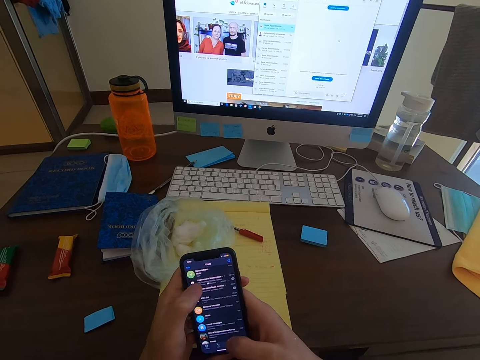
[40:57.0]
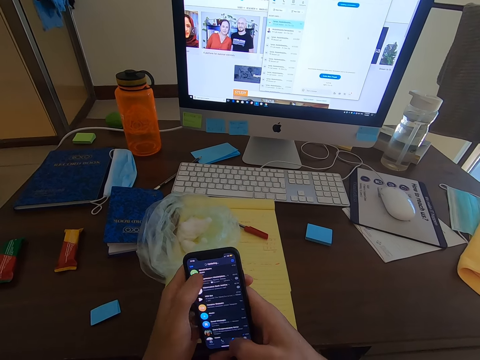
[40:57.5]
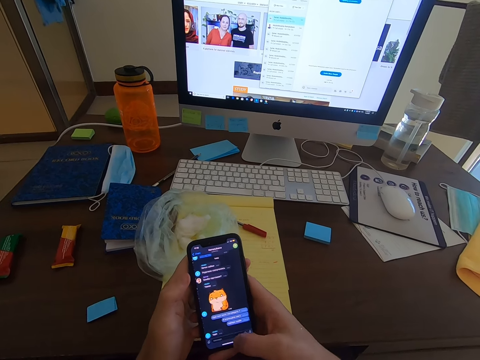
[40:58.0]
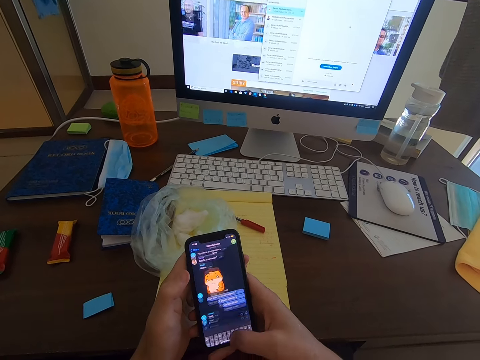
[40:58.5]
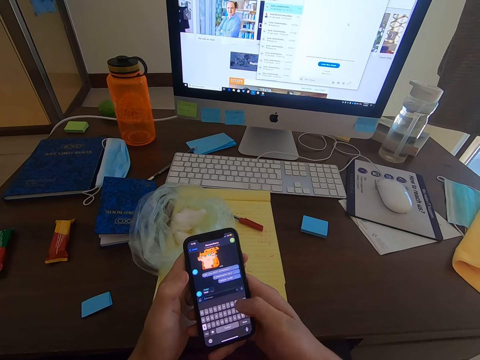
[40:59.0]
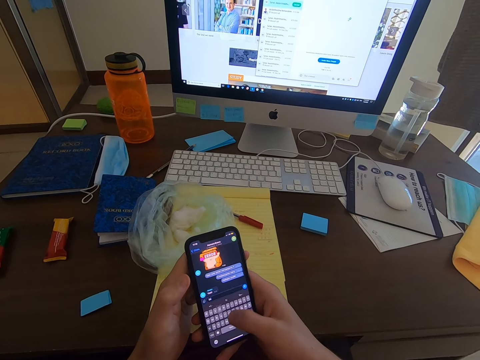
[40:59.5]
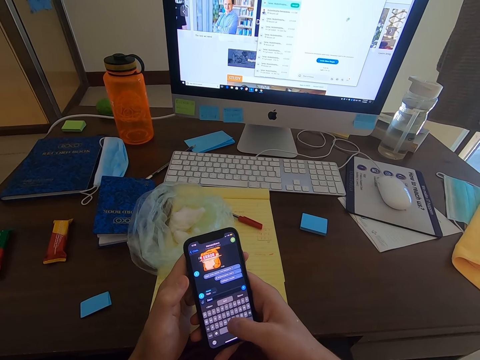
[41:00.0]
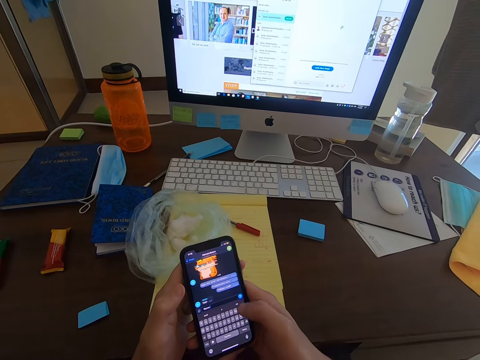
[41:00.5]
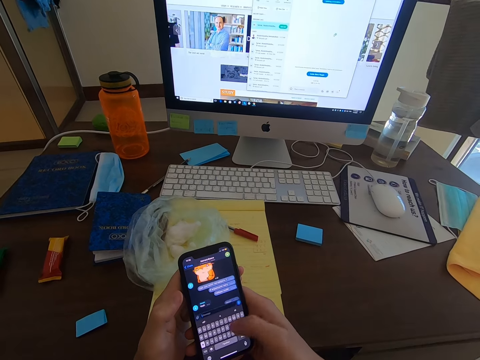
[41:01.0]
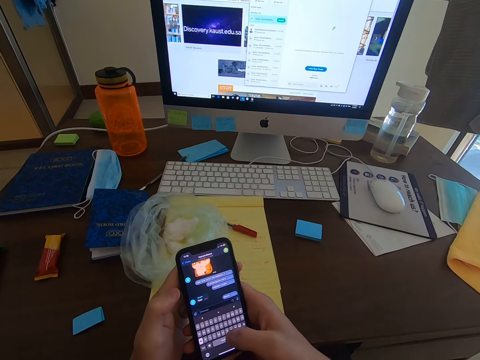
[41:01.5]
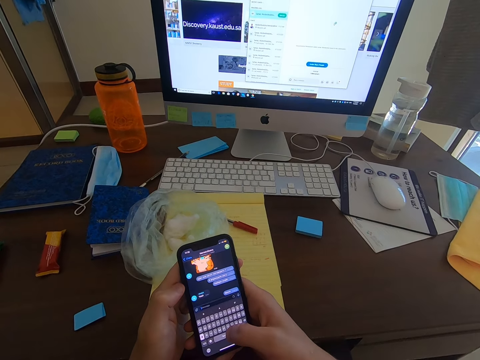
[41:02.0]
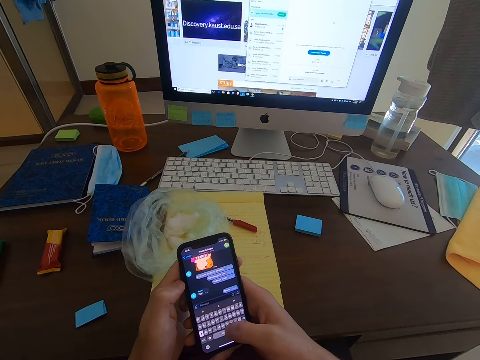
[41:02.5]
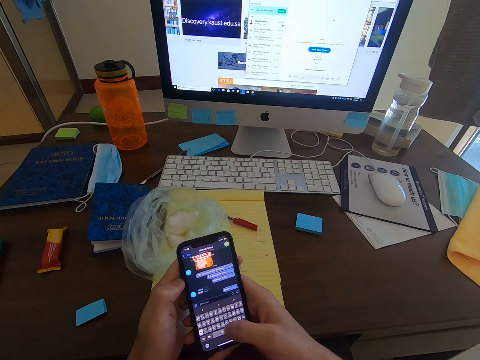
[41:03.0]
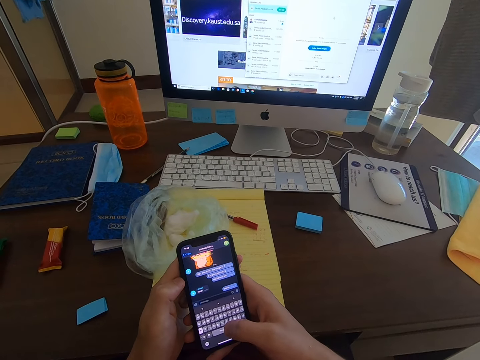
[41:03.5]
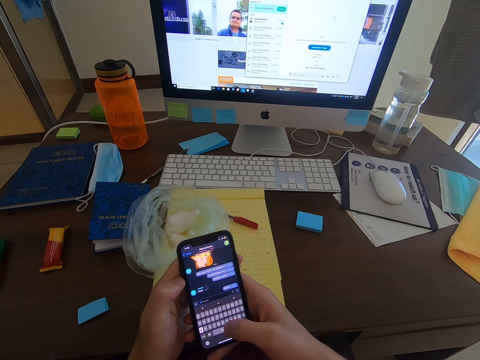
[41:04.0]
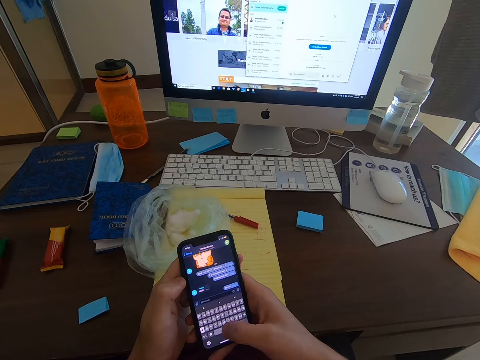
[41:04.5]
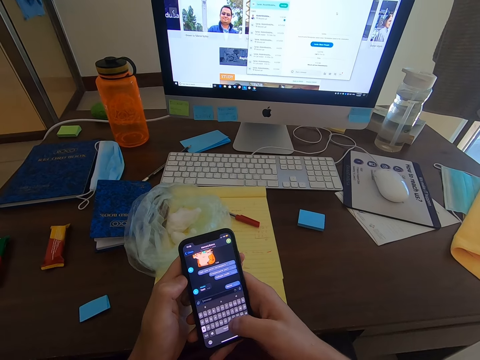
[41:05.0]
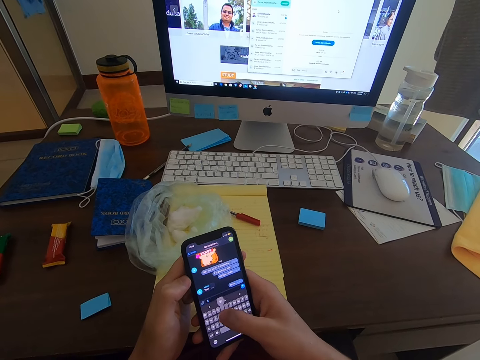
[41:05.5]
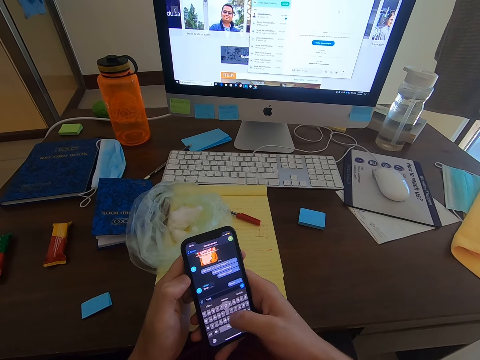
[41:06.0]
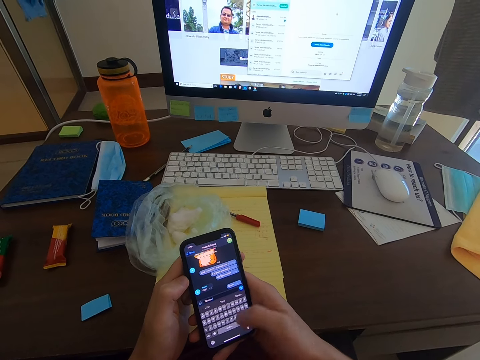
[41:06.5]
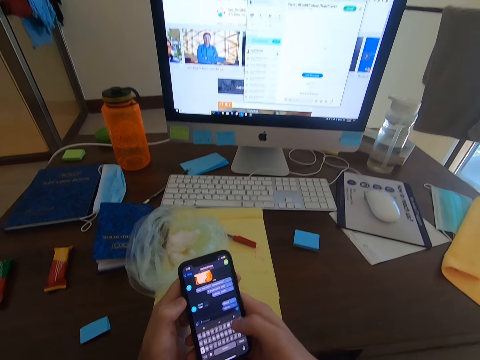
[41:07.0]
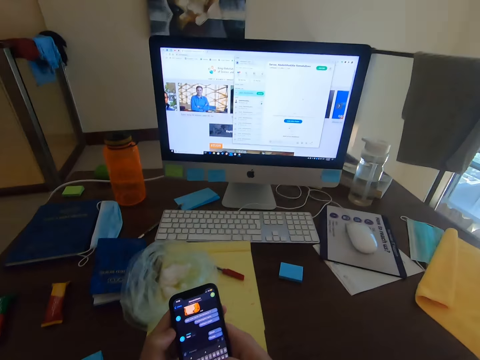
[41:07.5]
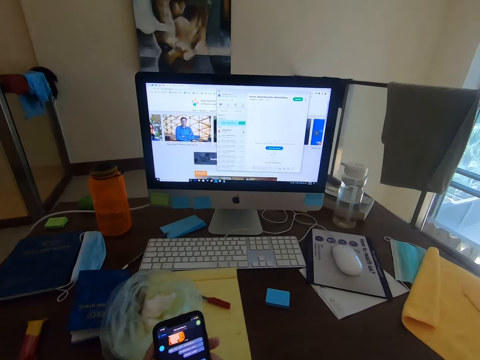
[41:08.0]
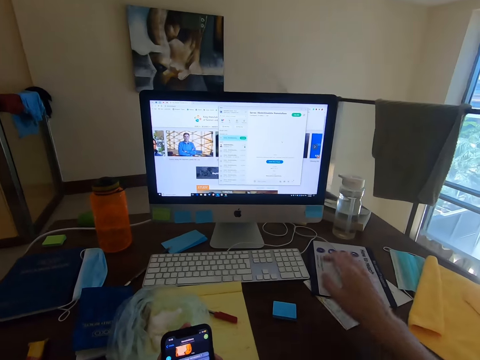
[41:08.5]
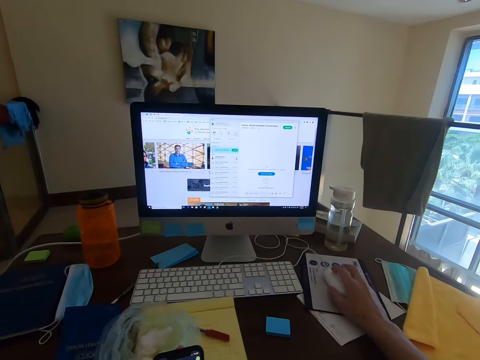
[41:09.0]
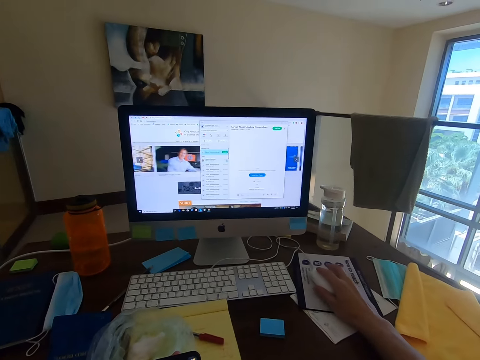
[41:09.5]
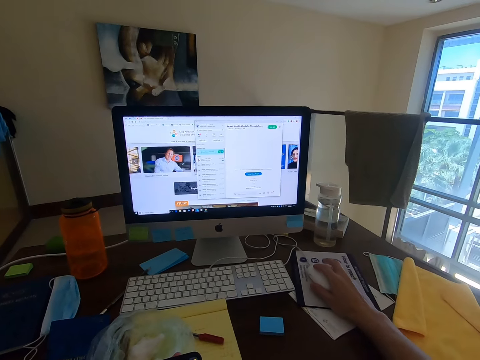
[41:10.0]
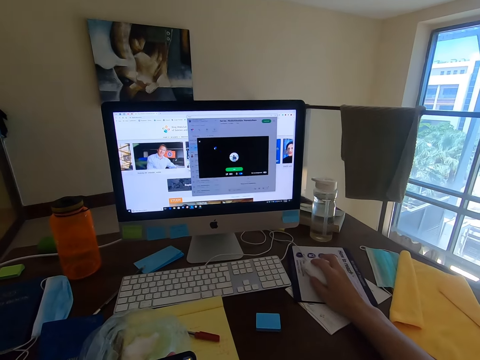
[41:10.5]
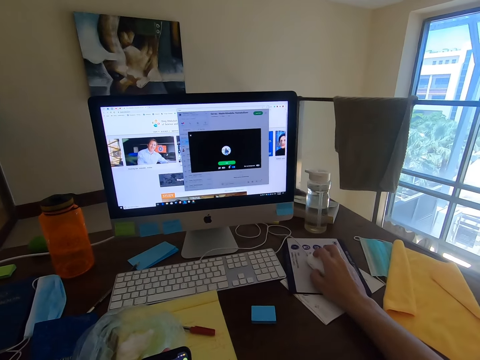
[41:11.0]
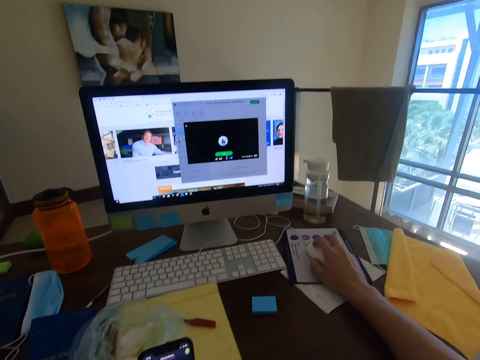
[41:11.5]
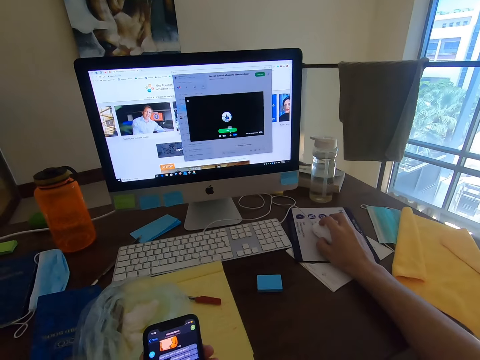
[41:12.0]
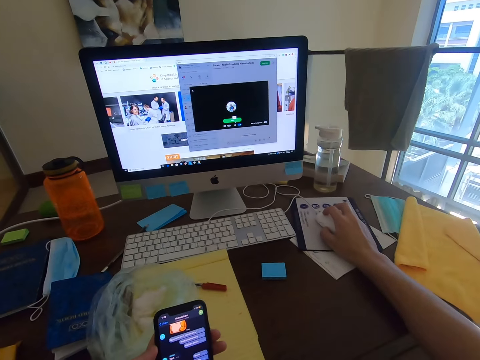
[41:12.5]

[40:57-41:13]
The camera wearer looks at the screen. They operate a monitor. They hold the mouse.

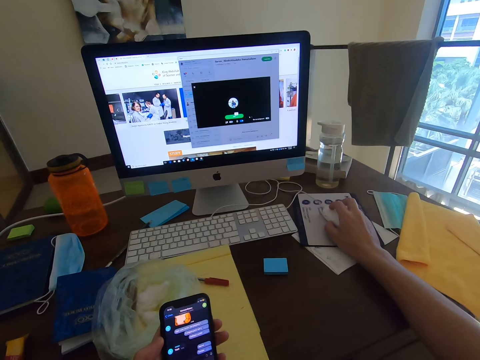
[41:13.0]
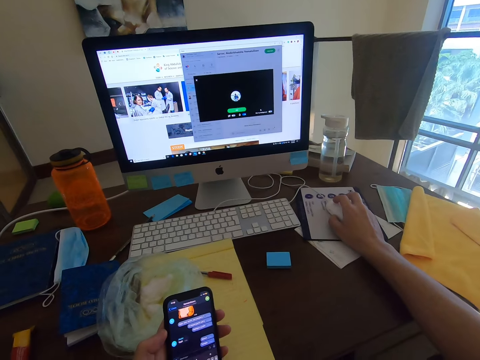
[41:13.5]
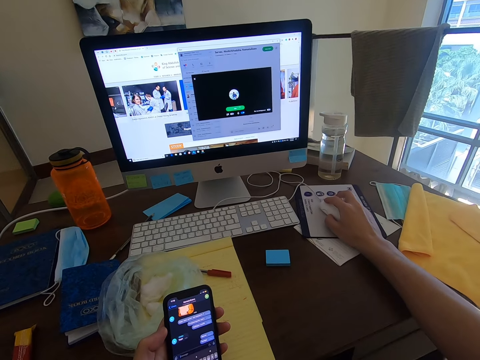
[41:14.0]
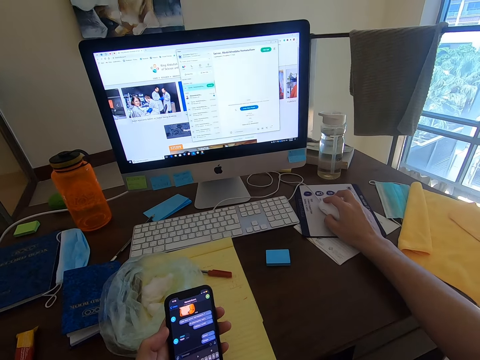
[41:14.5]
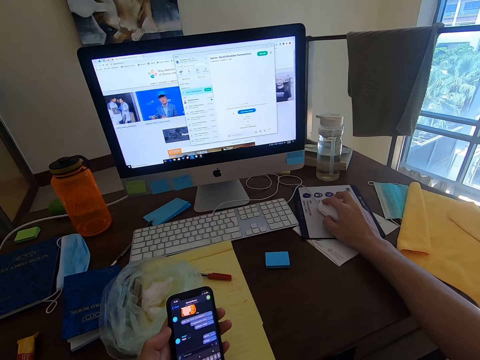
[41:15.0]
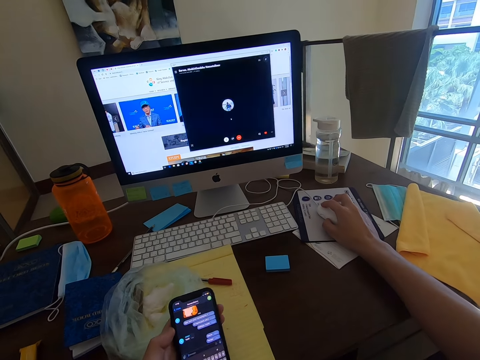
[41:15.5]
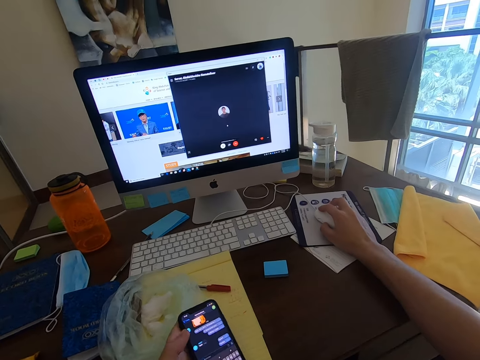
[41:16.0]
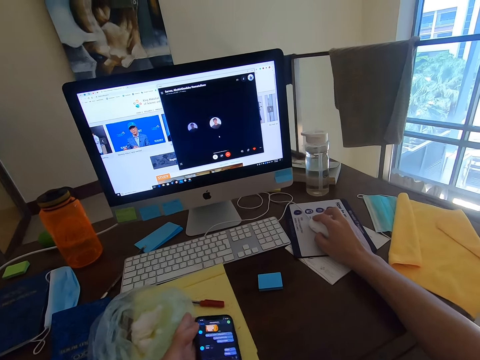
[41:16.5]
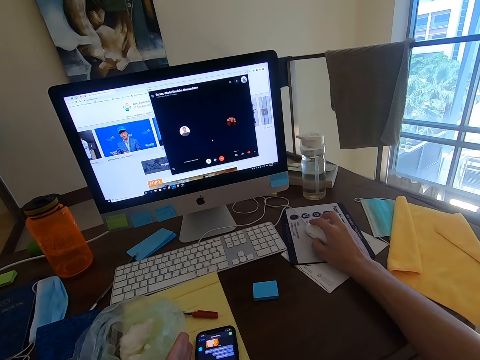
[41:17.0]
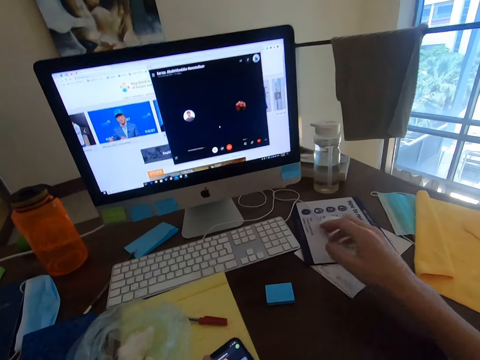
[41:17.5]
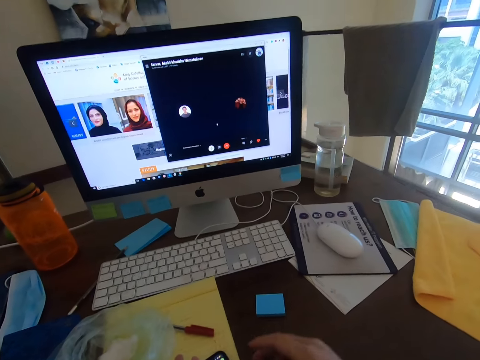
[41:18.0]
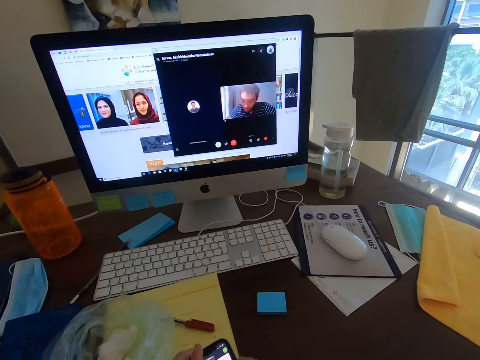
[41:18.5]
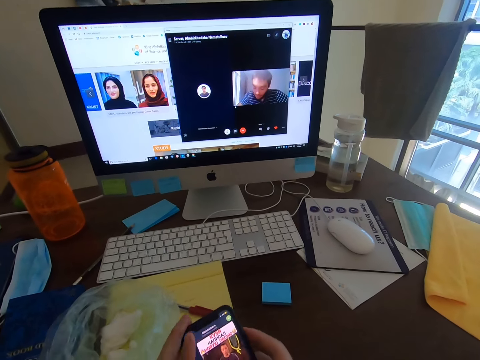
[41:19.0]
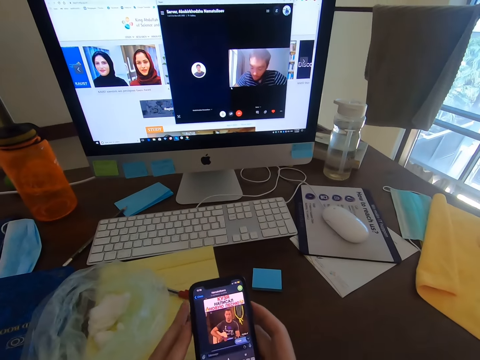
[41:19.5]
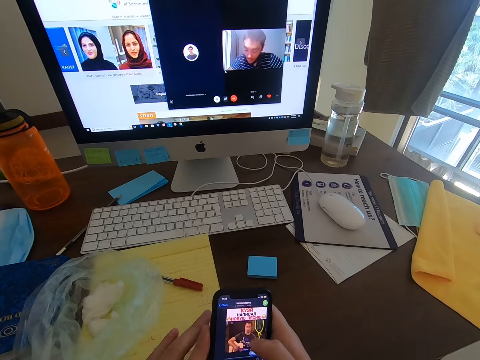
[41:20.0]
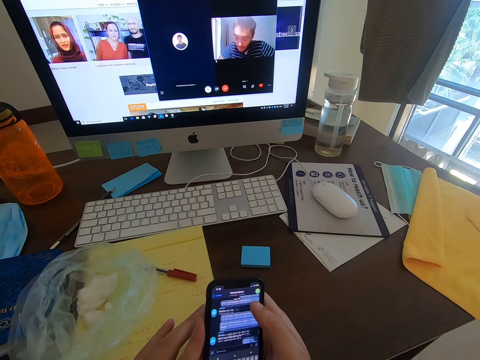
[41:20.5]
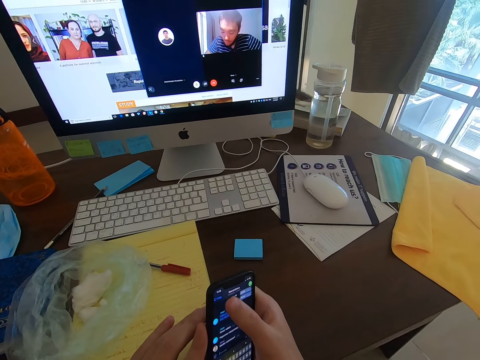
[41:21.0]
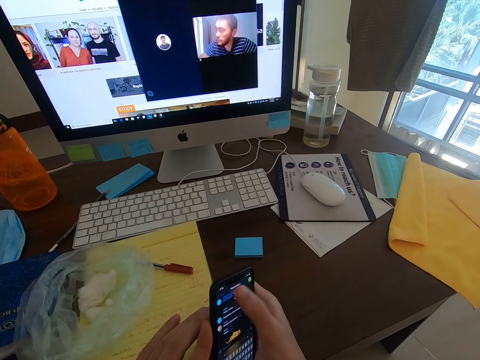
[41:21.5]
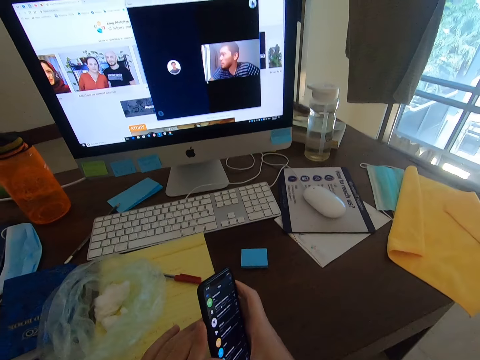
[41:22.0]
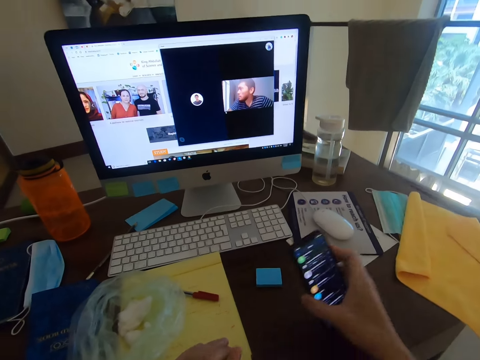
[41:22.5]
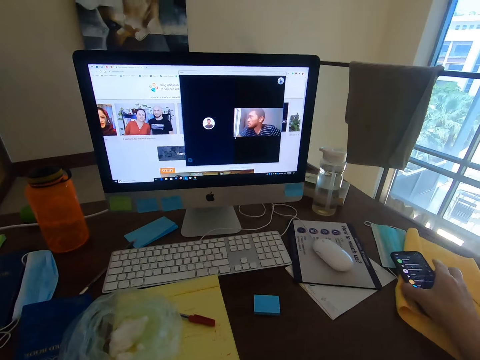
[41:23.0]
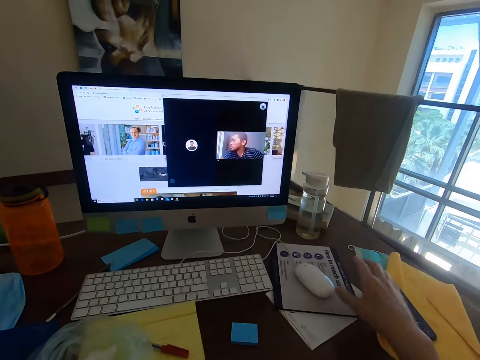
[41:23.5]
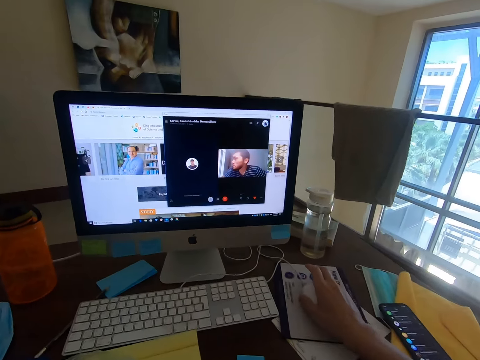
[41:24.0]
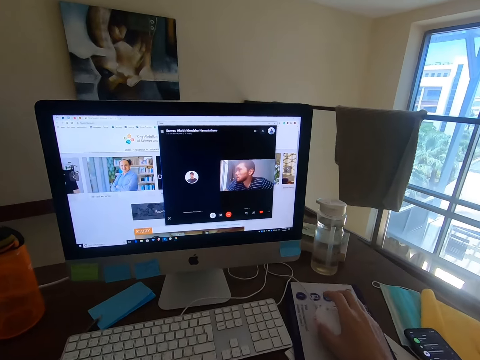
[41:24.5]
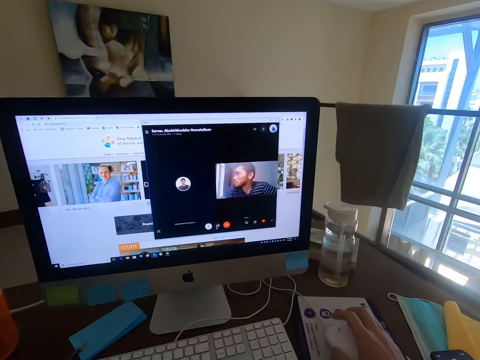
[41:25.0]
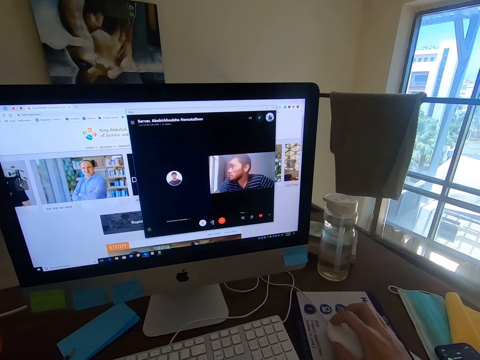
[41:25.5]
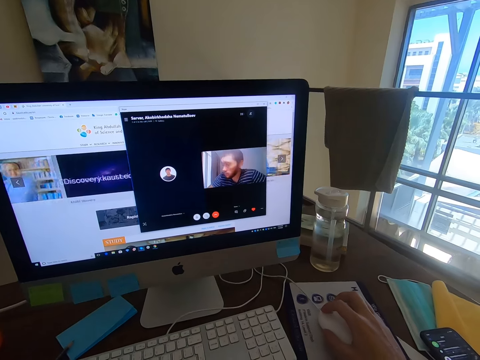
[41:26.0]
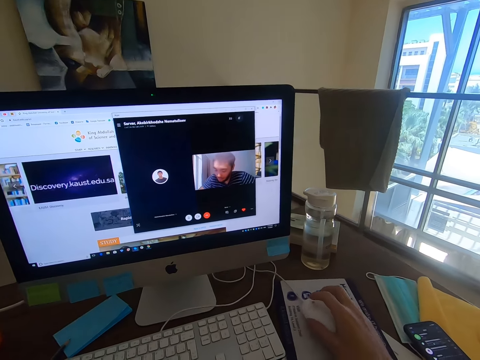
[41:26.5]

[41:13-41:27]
The camera wearer places a phone on the table. They operate a monitor. They pick up the phone. They hold the phone. They scroll on the phone. They place the phone on a towel. They hold the mouse.
